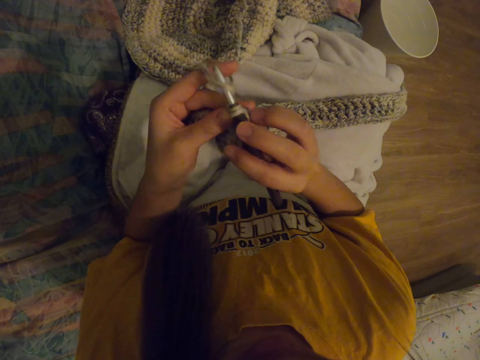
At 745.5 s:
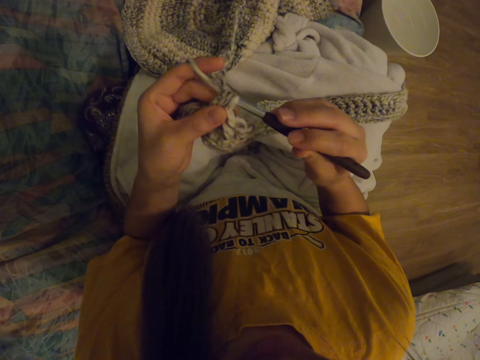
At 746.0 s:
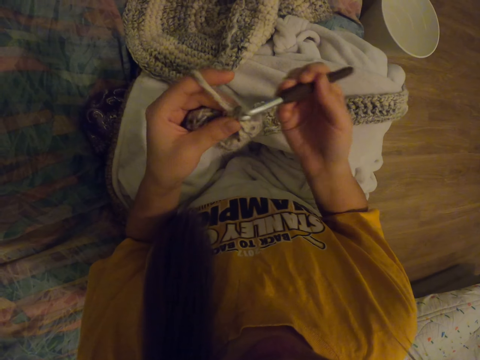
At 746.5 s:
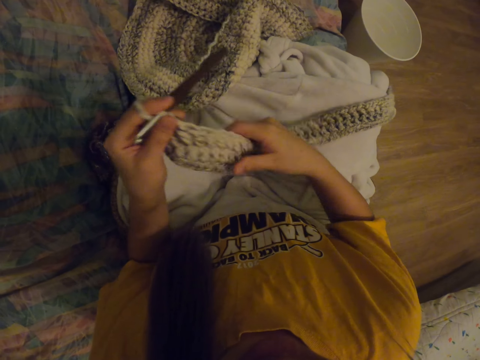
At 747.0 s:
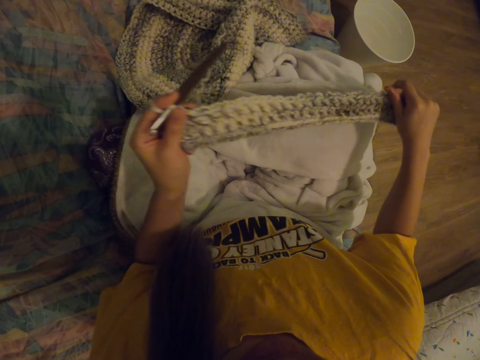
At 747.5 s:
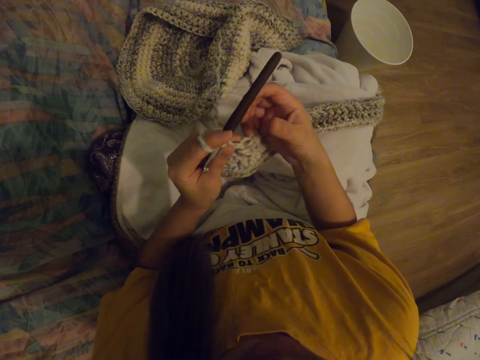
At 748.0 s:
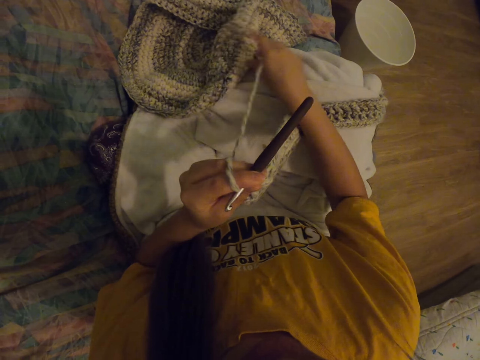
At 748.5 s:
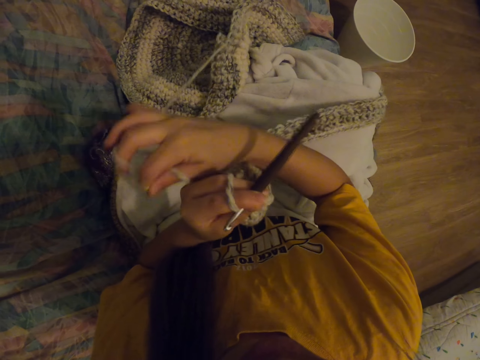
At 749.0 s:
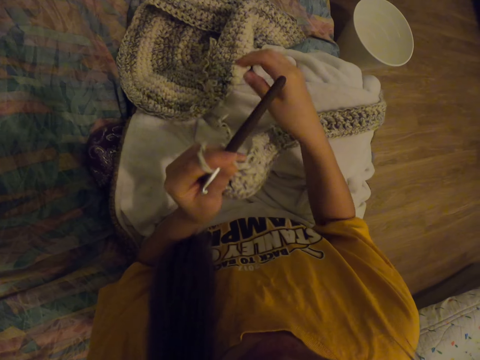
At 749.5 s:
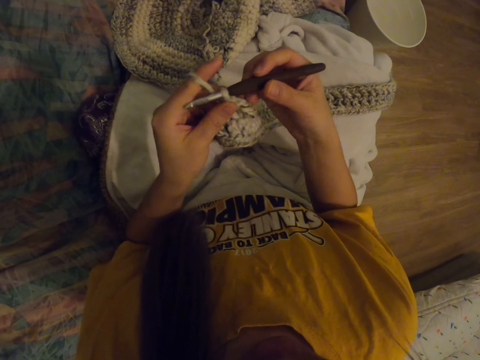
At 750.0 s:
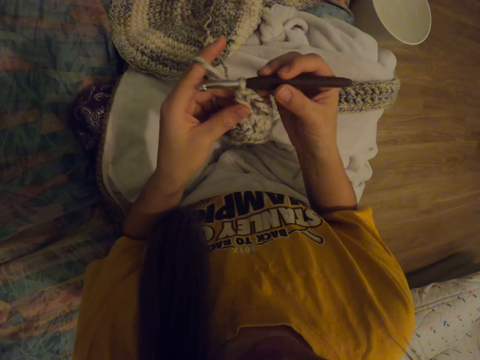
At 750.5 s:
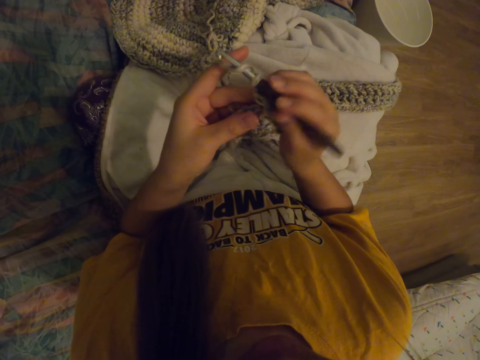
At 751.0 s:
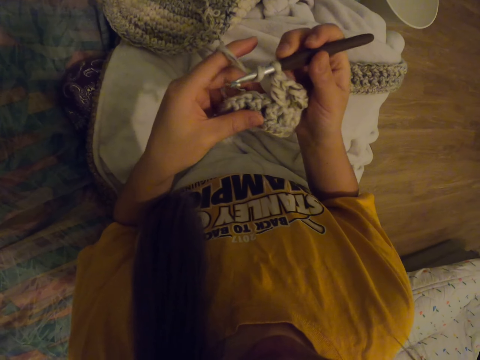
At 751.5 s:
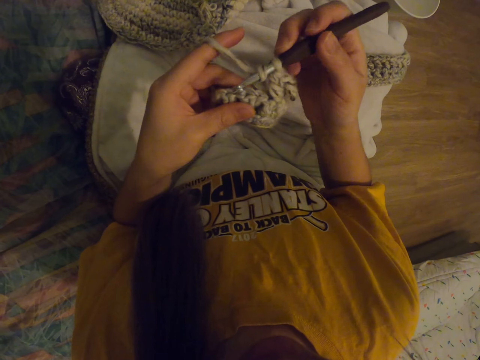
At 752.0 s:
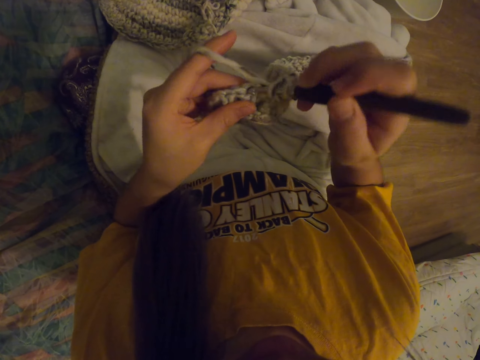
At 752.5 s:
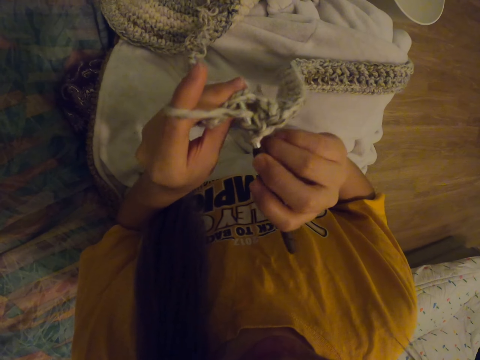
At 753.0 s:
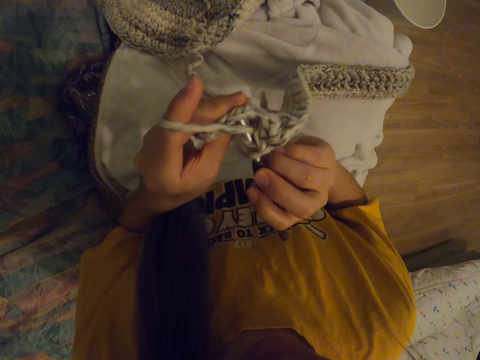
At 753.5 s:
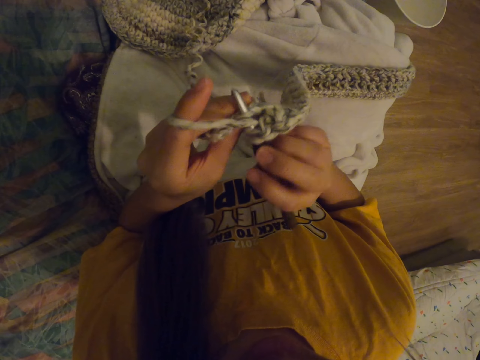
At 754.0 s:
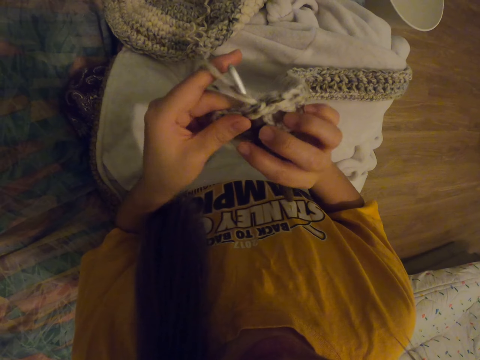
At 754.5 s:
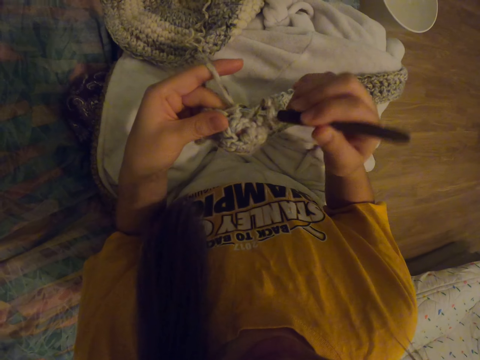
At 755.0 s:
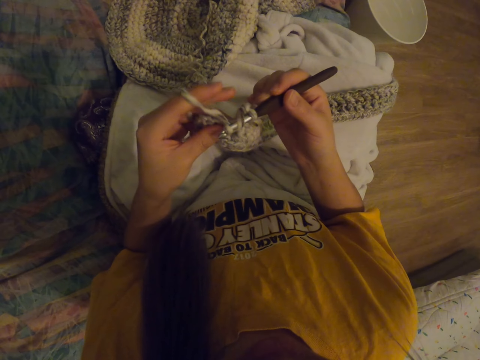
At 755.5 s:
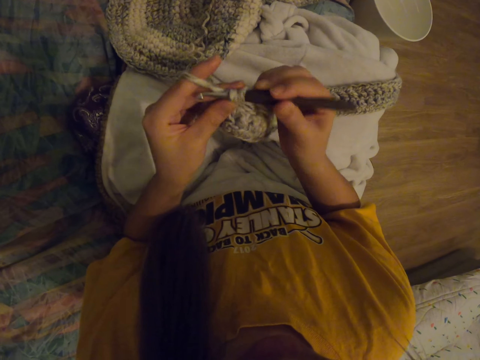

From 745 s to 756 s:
The camera wearer adjusts the scarf crocheting. They adjust the crochet thread. They start to crochet.

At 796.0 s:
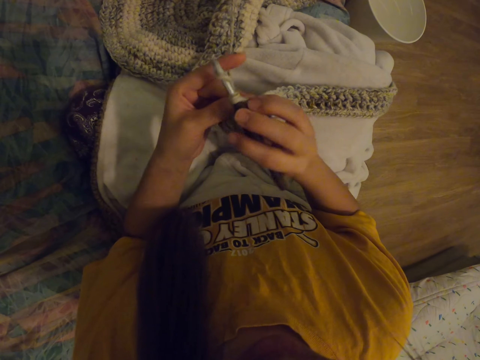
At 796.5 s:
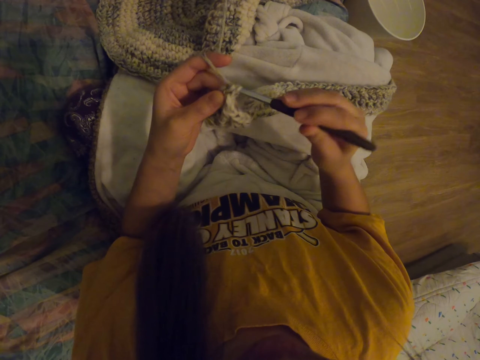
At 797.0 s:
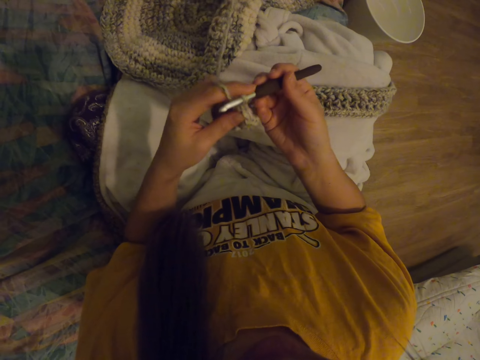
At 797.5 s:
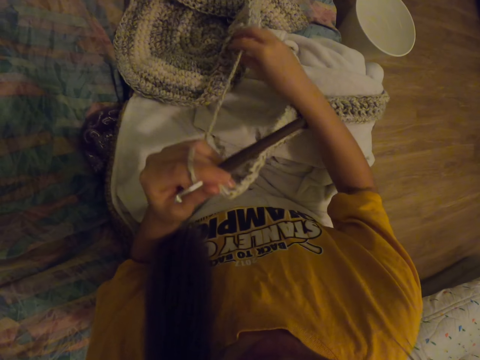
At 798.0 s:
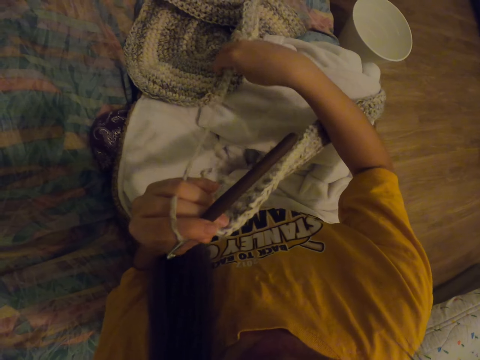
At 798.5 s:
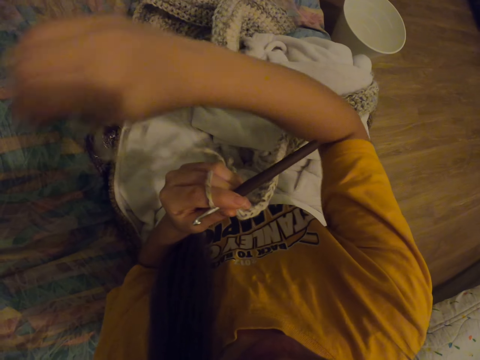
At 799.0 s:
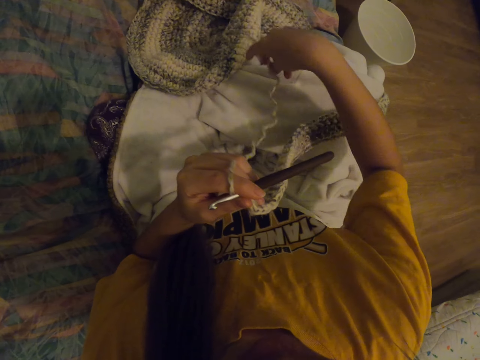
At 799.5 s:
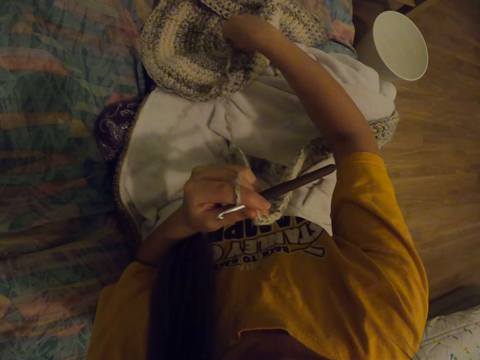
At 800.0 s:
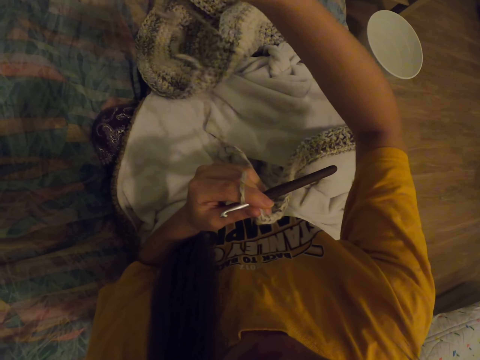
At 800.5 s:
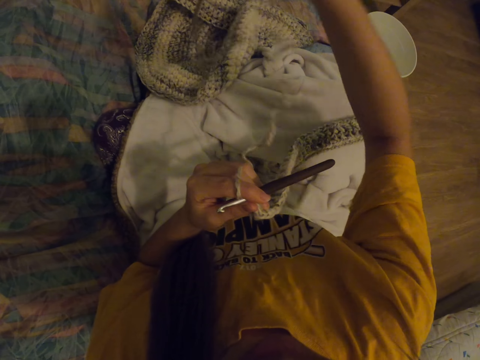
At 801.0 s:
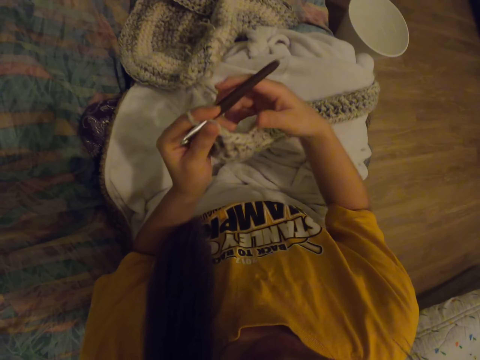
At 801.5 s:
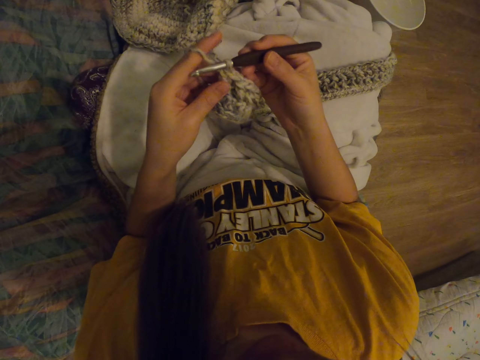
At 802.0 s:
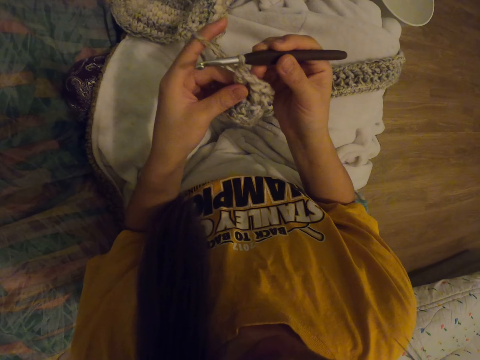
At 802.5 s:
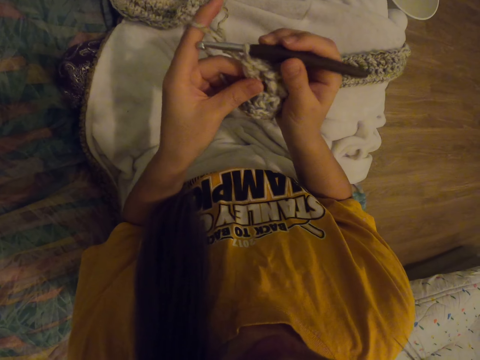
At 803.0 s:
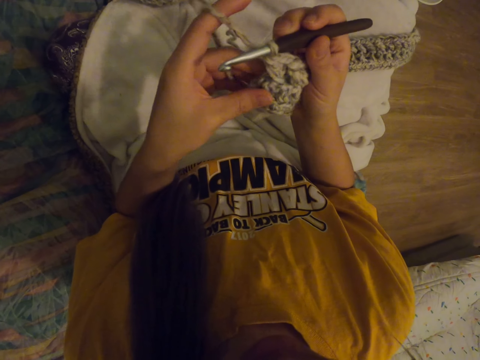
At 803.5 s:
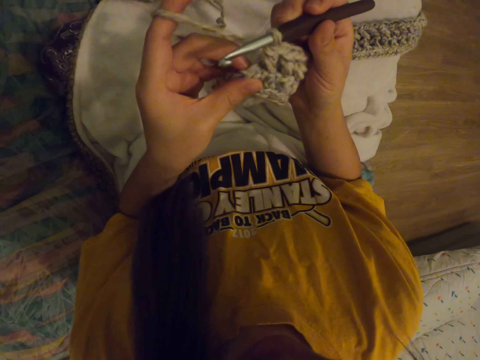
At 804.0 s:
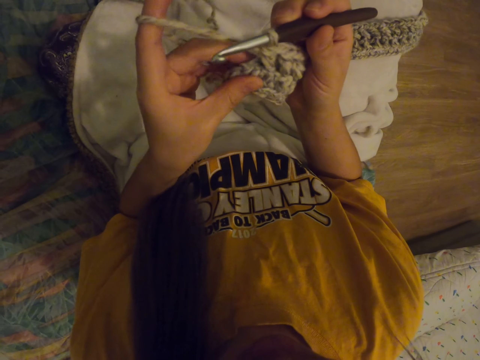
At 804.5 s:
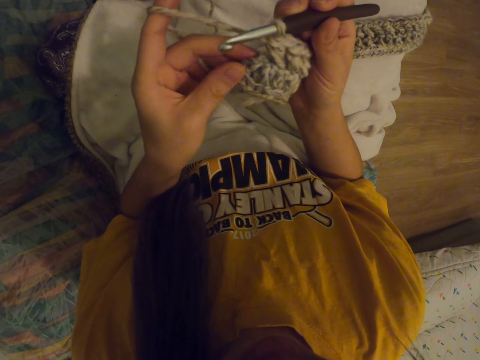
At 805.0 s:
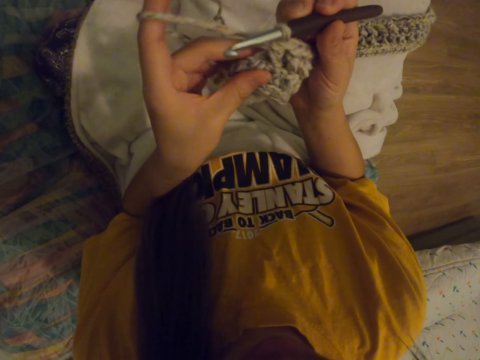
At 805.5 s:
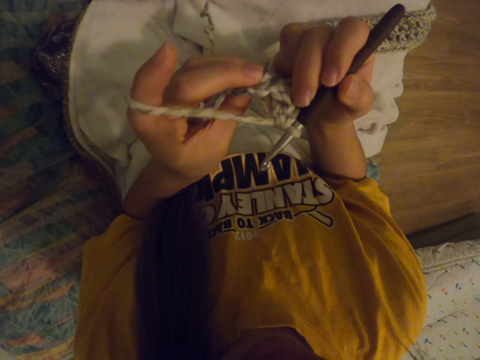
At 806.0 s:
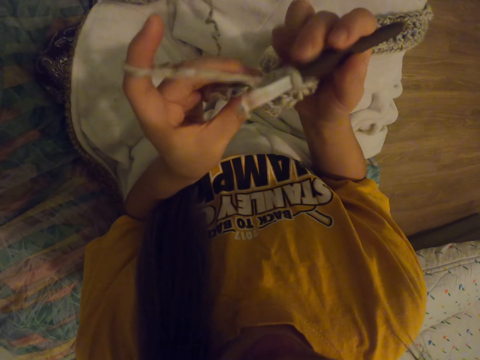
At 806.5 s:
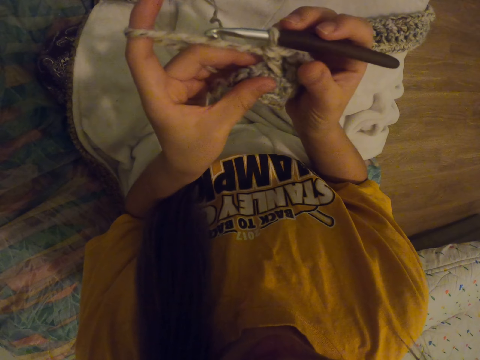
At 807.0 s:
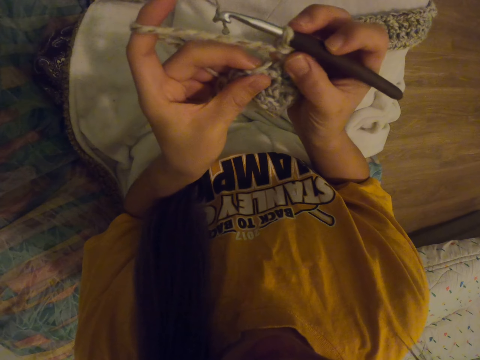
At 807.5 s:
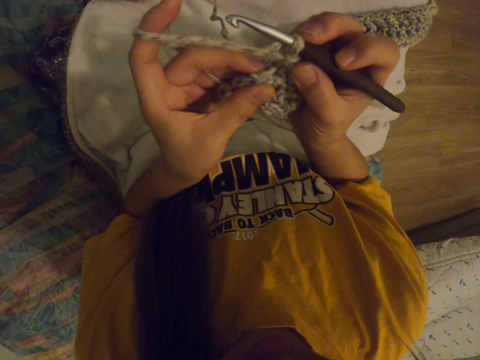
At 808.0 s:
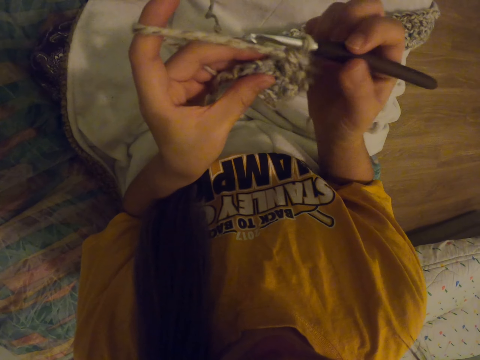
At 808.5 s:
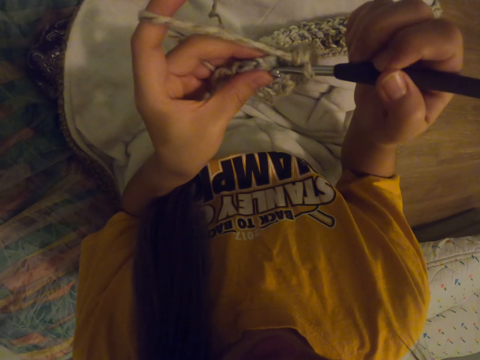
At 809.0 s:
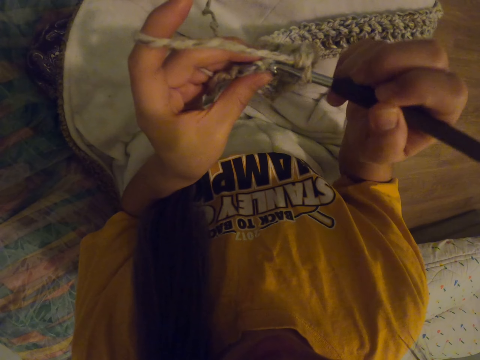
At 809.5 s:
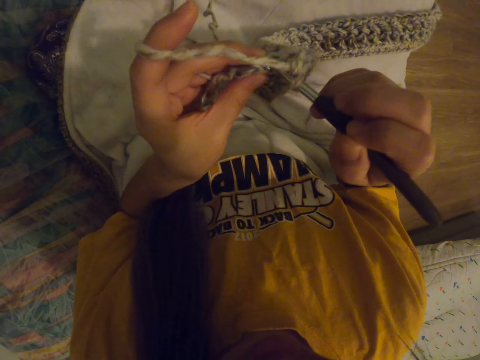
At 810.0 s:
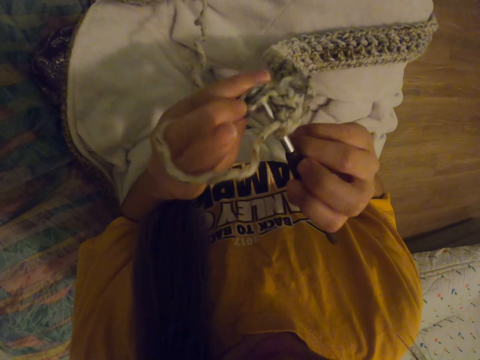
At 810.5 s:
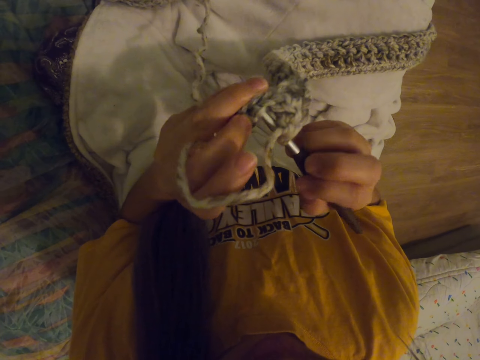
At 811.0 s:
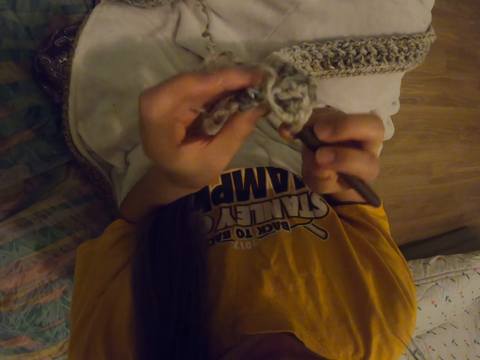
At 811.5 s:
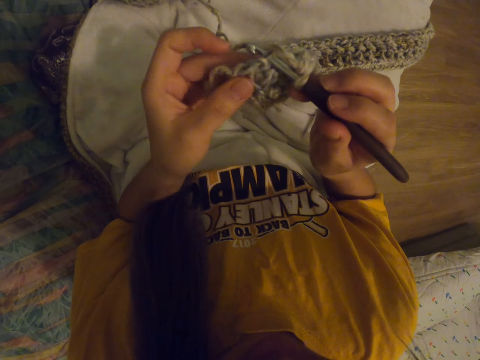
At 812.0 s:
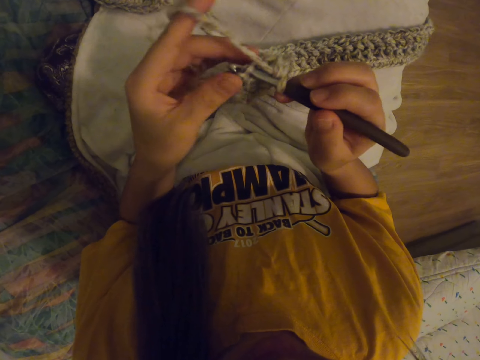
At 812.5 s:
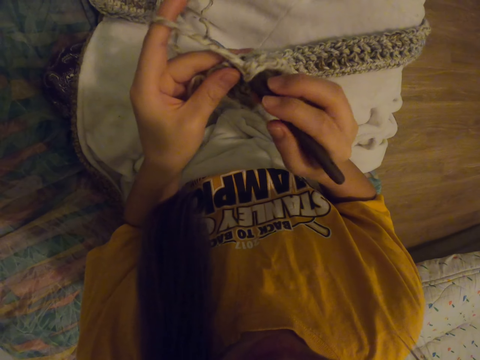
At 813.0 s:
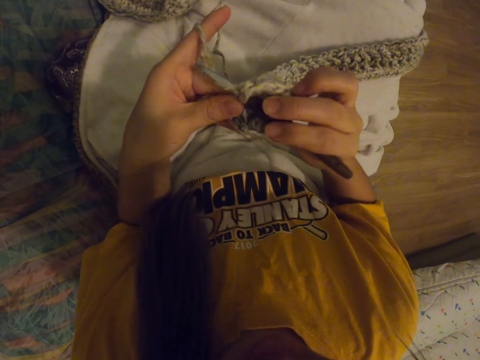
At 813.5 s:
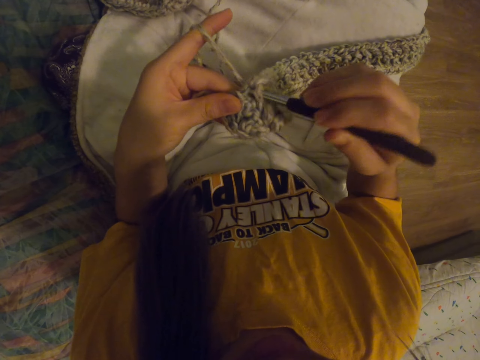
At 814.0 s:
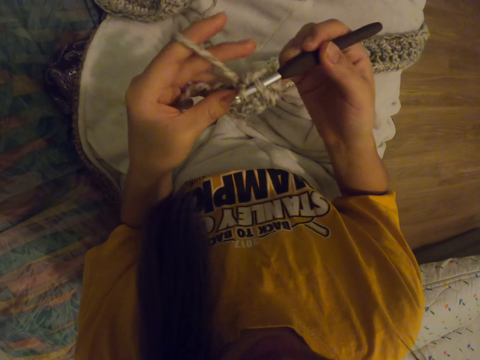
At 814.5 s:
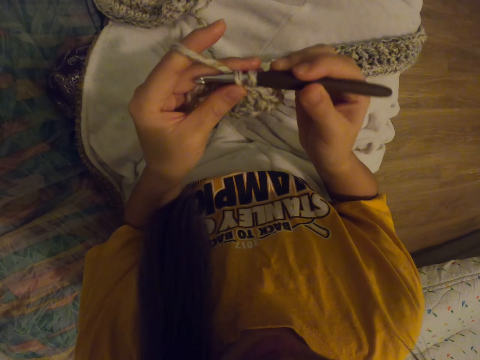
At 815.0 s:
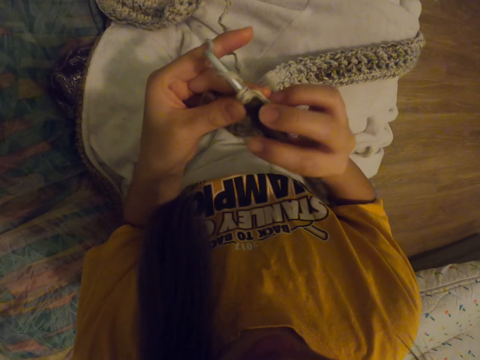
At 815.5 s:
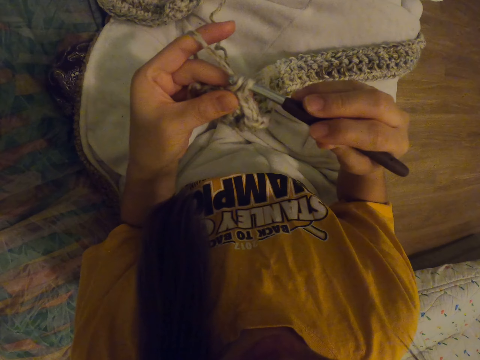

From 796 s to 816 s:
The camera wearer adjusts the crochet thread. They start to crochet.
